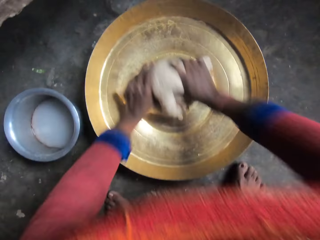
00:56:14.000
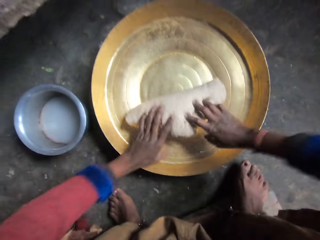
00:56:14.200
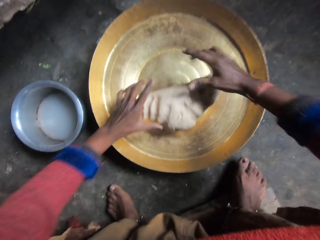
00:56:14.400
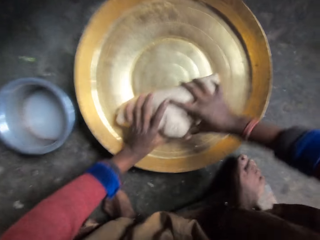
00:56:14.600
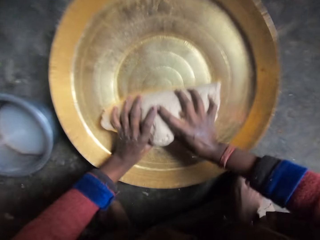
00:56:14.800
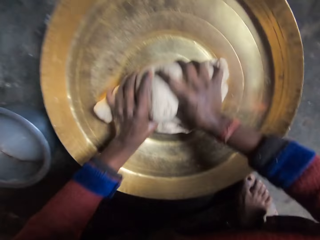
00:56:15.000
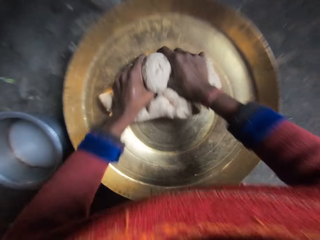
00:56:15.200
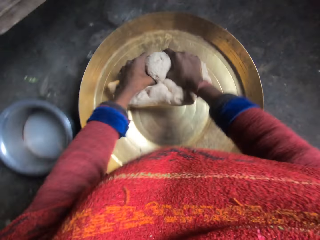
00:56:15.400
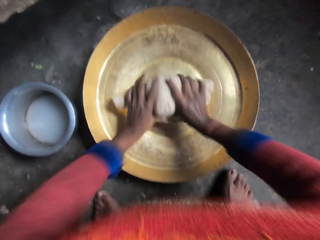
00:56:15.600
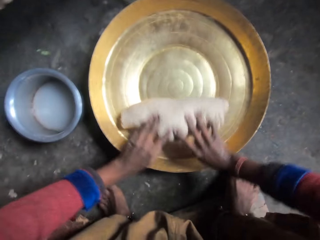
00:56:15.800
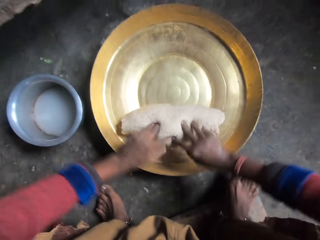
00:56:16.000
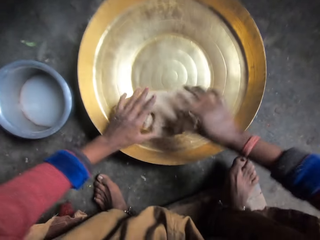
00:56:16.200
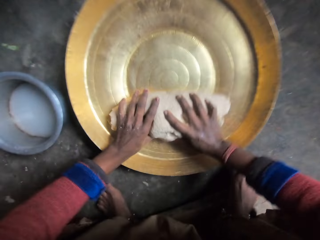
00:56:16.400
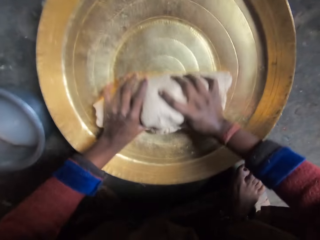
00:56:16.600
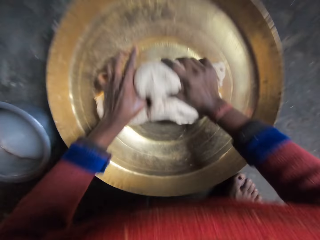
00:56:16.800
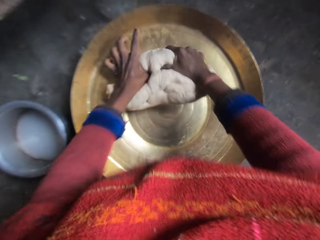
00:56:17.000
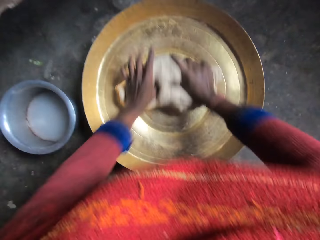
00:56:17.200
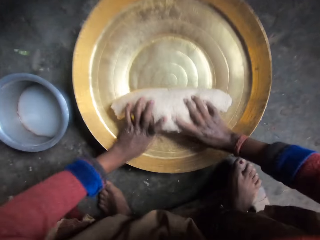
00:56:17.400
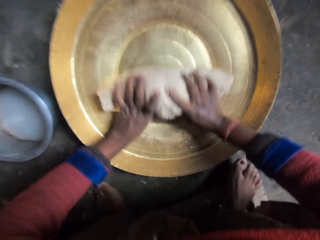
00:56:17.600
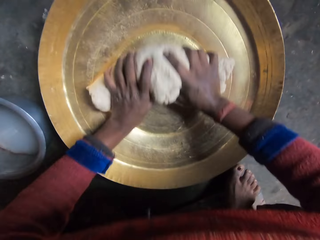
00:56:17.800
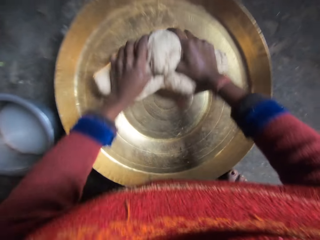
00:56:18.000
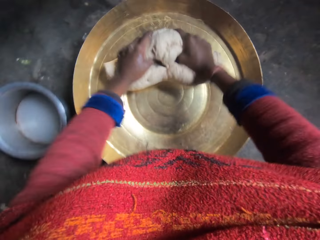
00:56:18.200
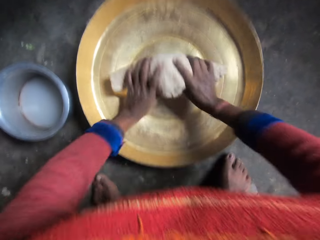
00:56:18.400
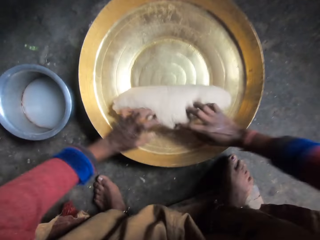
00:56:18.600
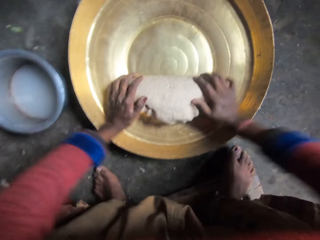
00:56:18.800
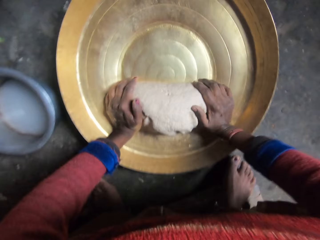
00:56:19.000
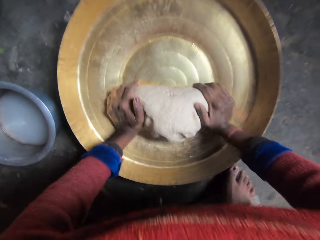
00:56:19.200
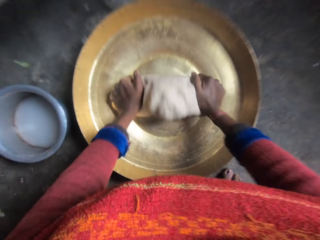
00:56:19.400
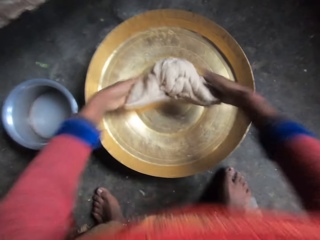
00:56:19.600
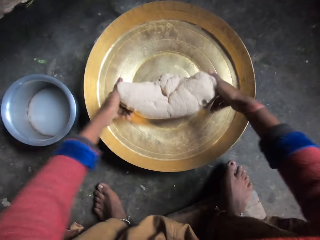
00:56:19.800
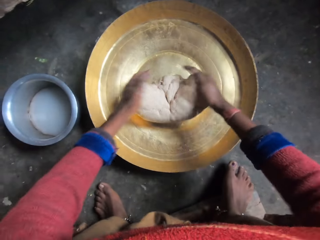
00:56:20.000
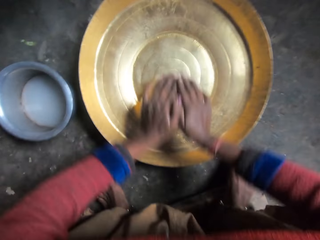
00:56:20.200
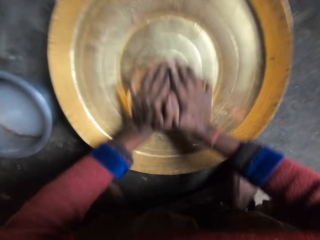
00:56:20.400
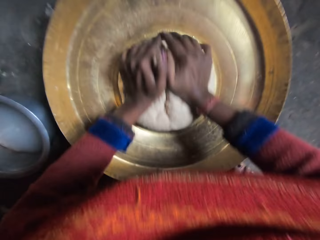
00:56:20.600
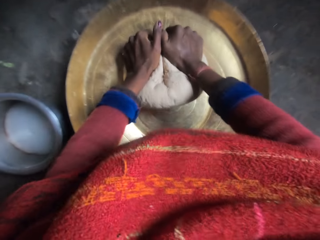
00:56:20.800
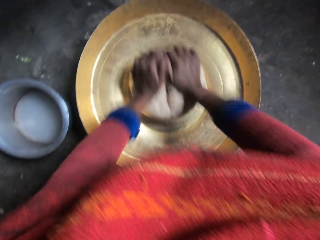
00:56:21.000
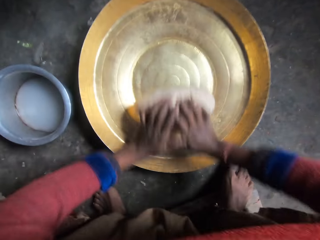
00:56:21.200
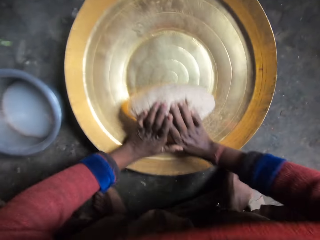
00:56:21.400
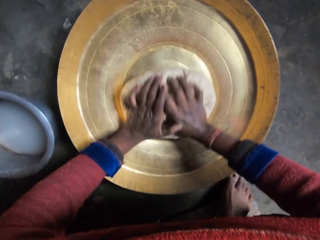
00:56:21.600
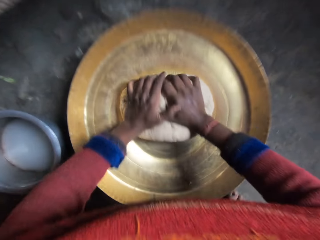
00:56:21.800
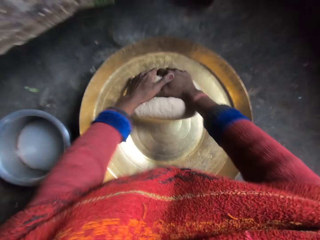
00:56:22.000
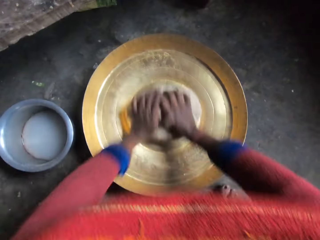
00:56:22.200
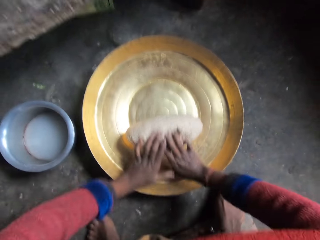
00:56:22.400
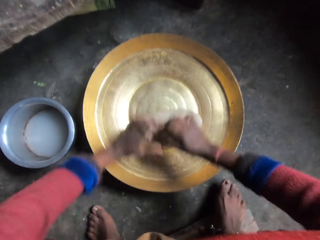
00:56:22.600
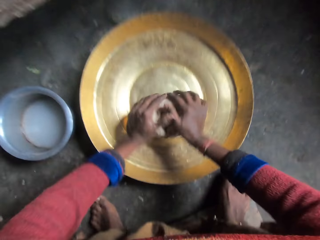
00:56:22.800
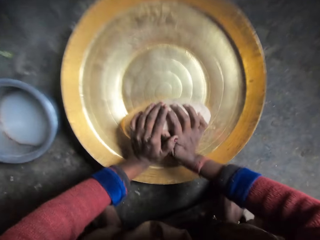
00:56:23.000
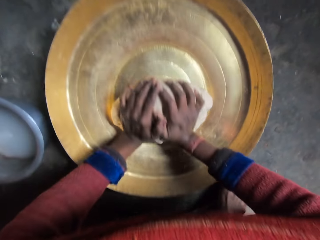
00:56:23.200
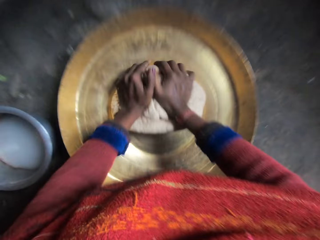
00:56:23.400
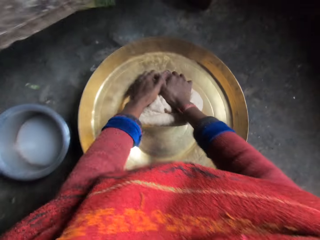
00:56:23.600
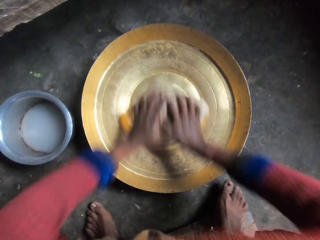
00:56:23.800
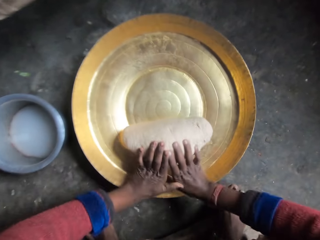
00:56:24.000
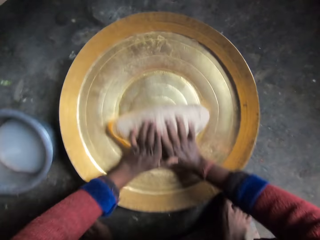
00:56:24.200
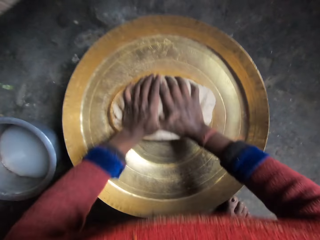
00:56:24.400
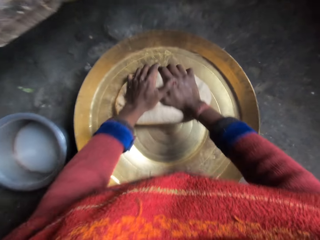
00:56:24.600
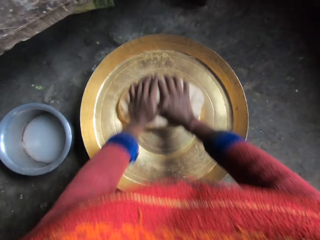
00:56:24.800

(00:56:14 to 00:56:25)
The camera wearer rolls the dough. They sniff briefly.

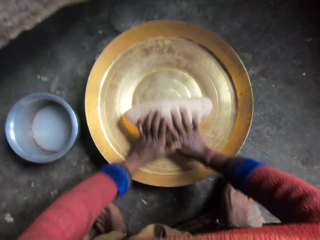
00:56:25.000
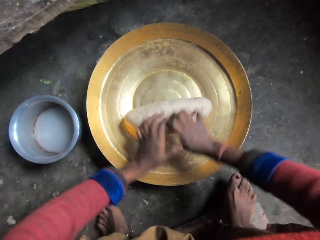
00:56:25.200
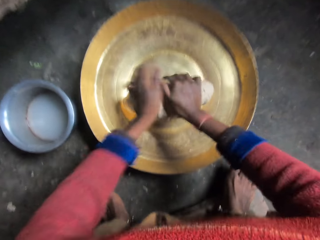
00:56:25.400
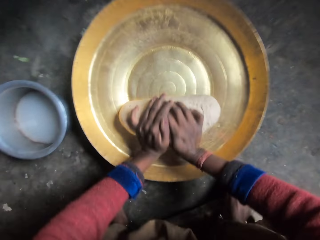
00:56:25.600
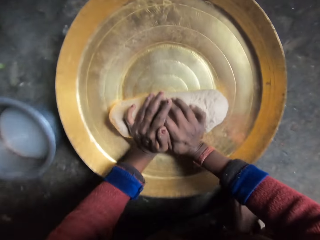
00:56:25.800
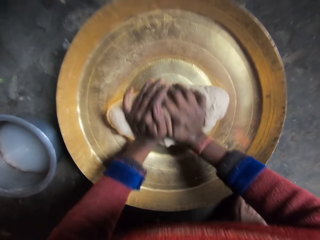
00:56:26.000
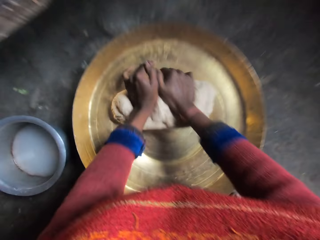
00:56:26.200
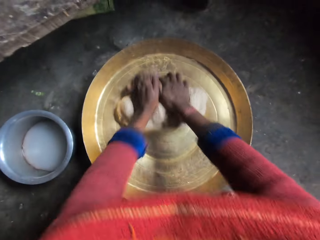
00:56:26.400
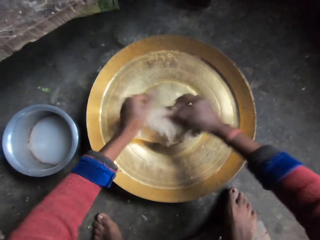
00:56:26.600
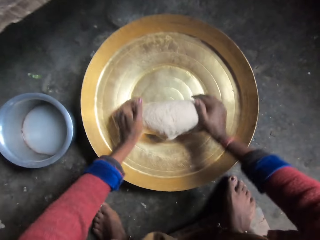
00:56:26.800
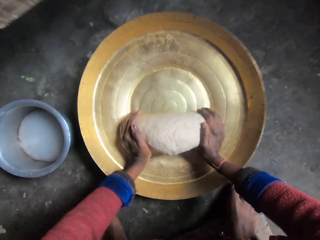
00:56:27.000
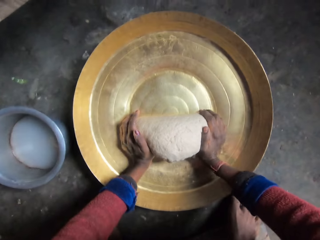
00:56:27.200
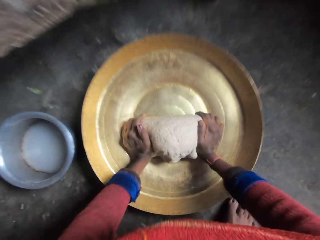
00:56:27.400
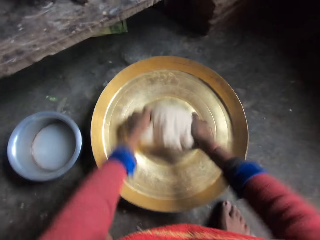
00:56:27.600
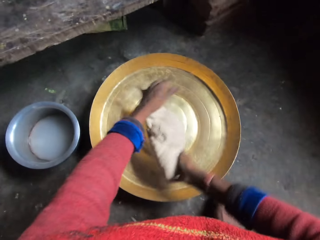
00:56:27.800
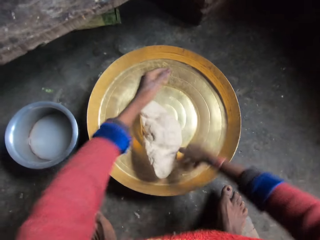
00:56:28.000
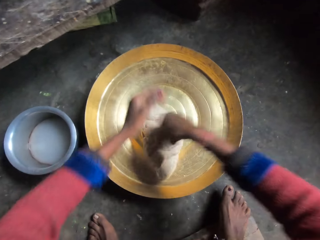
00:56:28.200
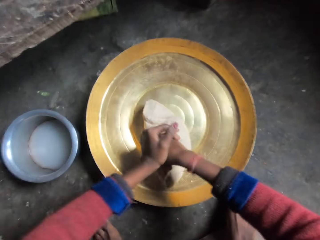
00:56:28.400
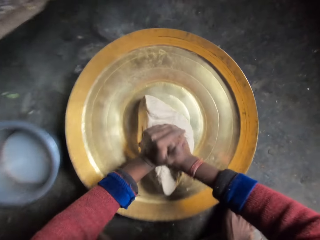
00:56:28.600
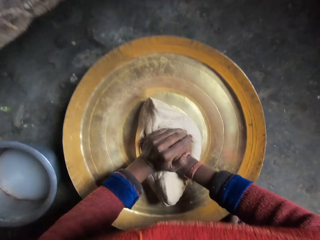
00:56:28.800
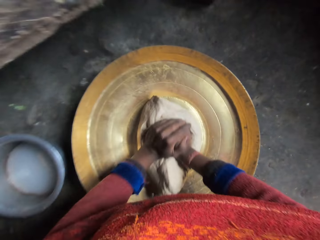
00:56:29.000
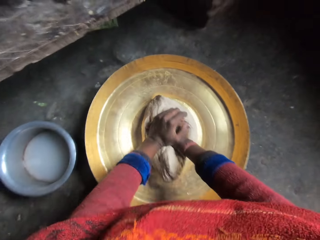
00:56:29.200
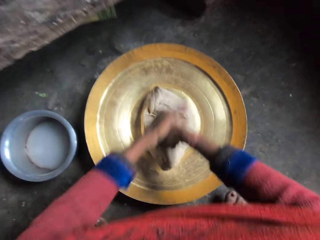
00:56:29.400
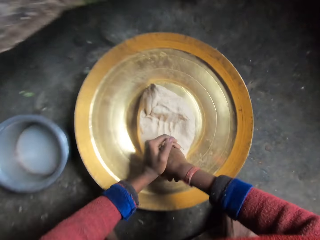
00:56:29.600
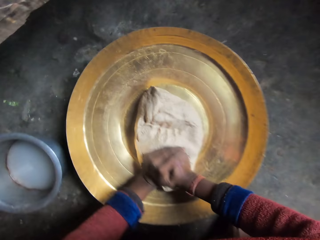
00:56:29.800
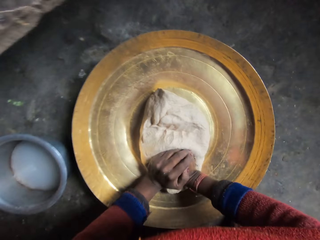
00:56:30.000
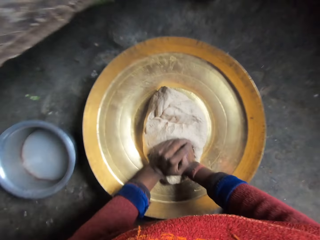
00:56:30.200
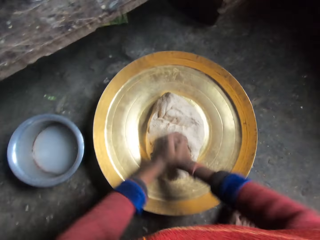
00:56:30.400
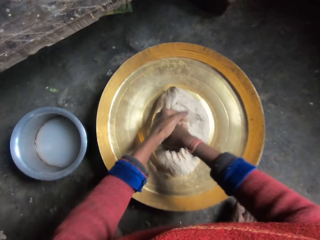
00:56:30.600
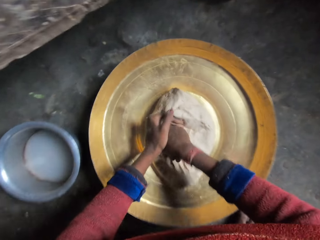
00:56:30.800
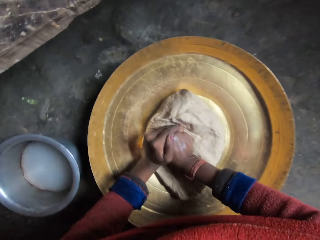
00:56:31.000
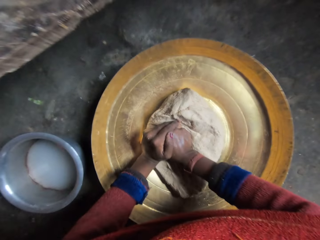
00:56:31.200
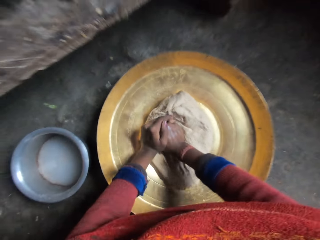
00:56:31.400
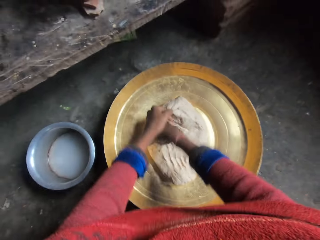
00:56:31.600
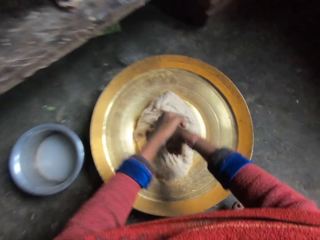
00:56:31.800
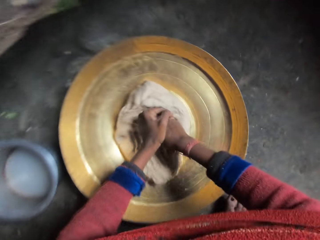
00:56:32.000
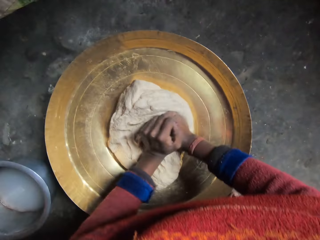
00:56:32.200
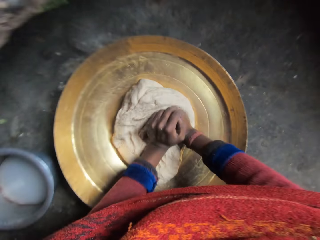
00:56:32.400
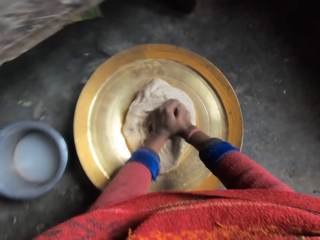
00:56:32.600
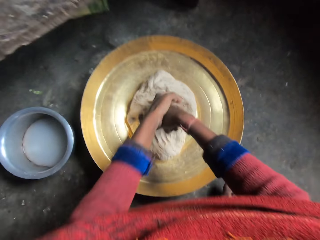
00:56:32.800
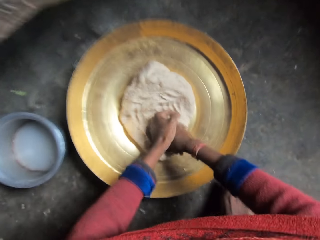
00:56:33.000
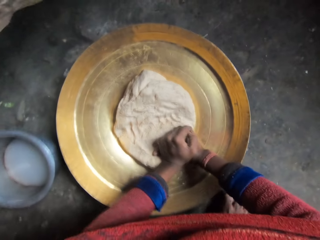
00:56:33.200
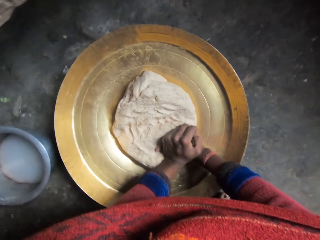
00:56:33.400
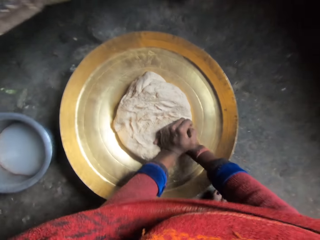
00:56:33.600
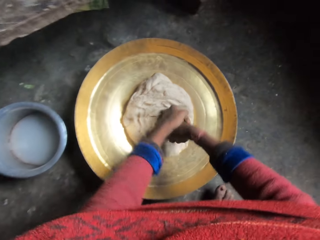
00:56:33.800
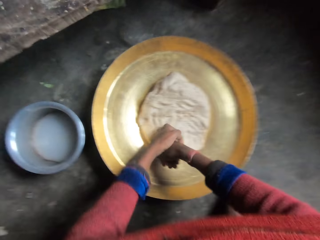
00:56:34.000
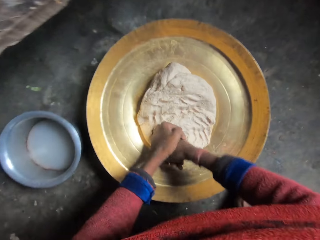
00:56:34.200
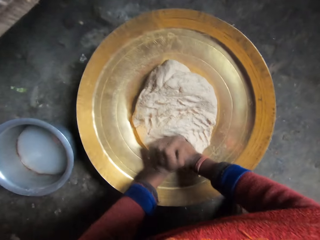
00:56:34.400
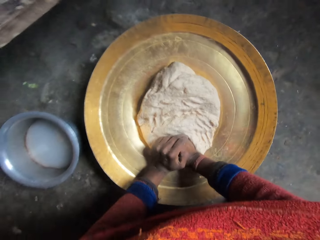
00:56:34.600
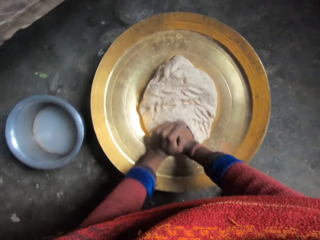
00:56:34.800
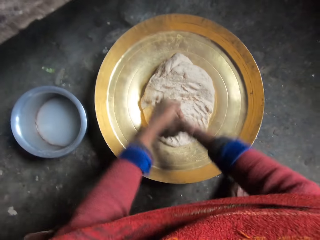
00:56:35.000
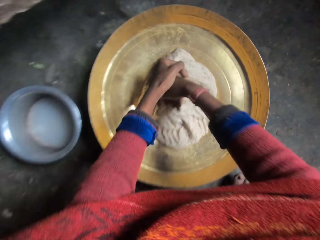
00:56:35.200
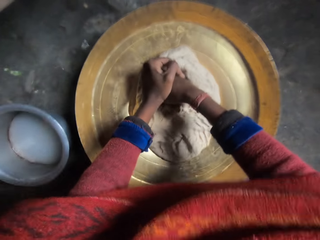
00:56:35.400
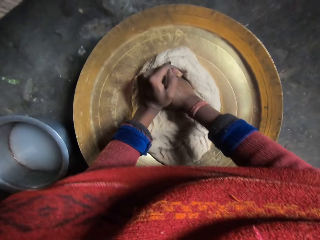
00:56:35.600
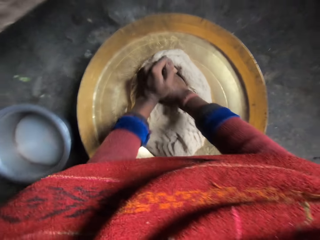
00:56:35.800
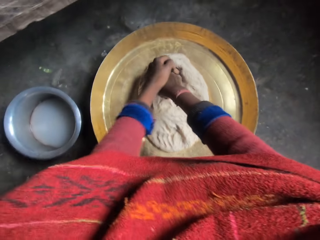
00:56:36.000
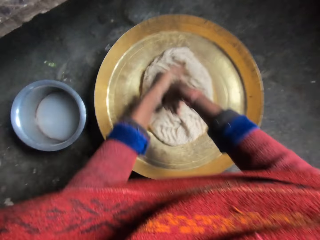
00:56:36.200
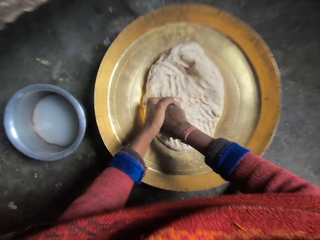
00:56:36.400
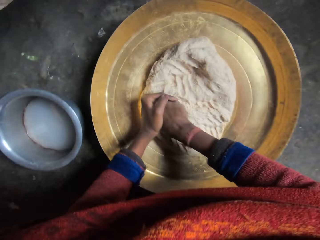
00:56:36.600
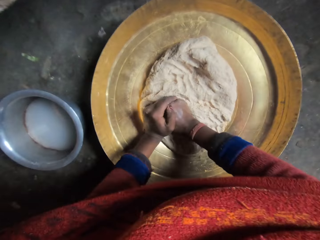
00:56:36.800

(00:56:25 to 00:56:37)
The camera wearer lifts the dough, puts down the dough and presses the dough in the basin with his hands.
